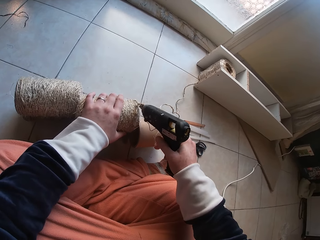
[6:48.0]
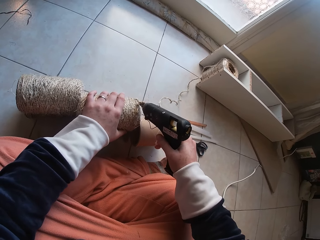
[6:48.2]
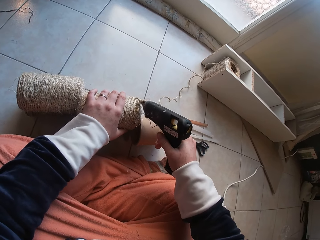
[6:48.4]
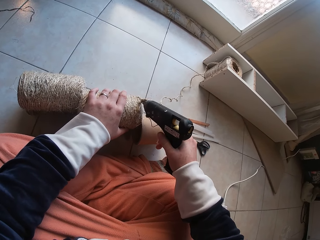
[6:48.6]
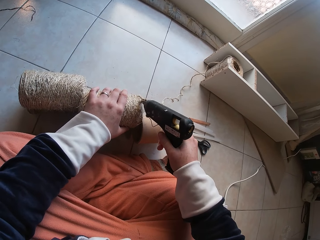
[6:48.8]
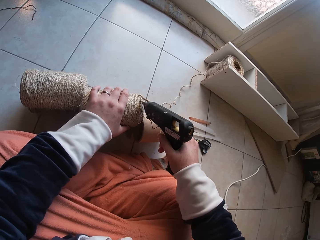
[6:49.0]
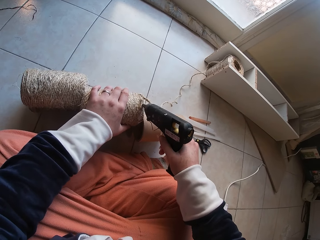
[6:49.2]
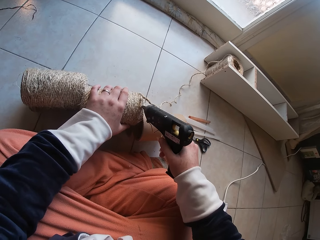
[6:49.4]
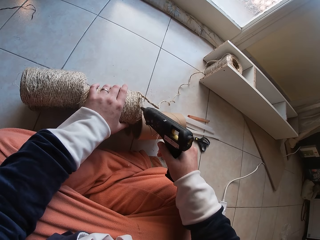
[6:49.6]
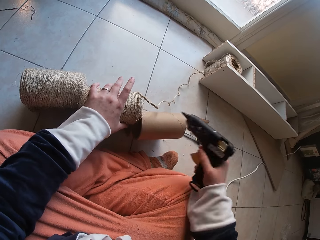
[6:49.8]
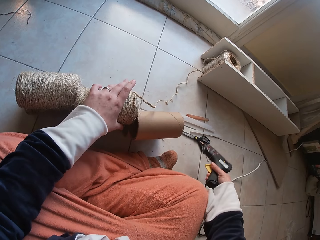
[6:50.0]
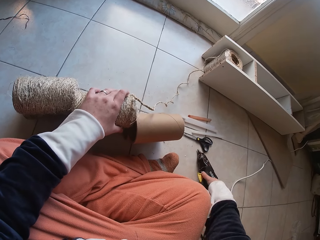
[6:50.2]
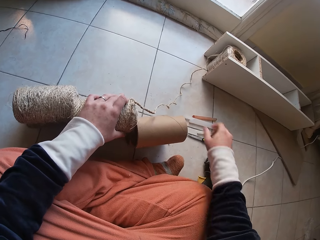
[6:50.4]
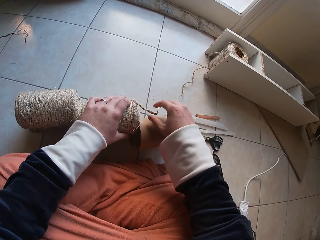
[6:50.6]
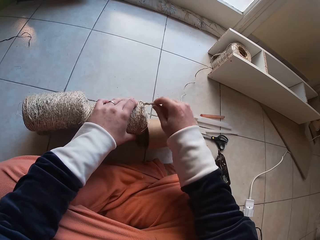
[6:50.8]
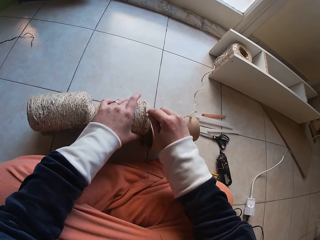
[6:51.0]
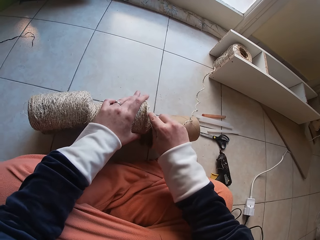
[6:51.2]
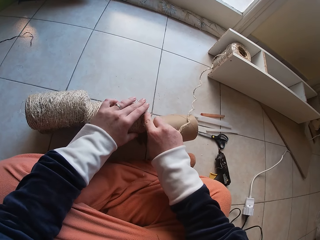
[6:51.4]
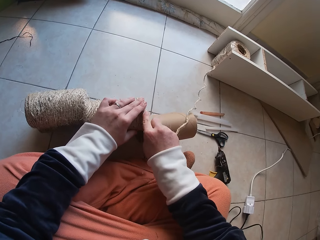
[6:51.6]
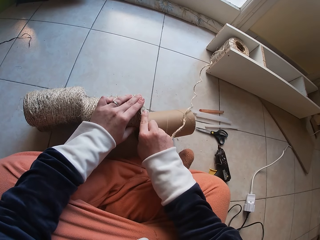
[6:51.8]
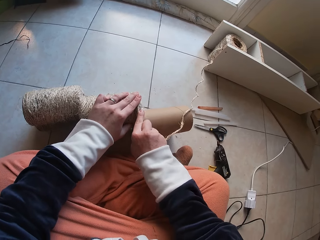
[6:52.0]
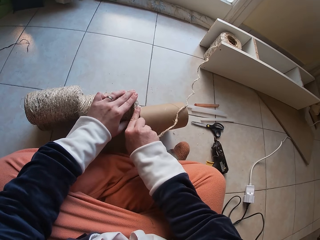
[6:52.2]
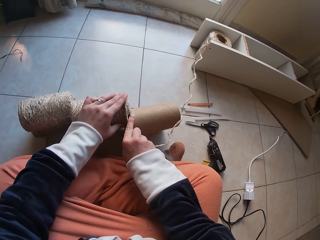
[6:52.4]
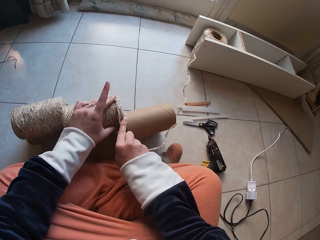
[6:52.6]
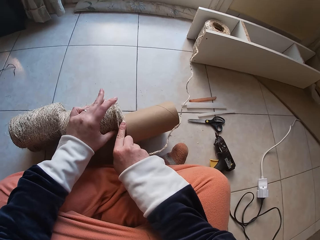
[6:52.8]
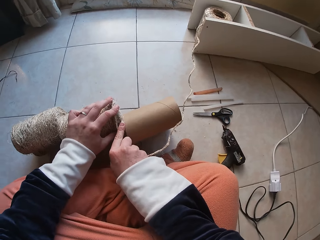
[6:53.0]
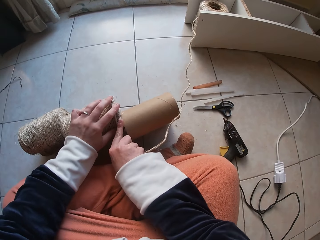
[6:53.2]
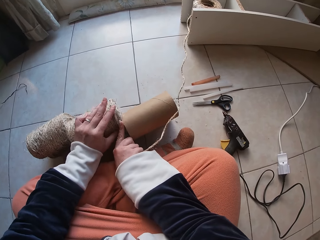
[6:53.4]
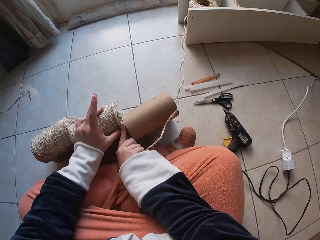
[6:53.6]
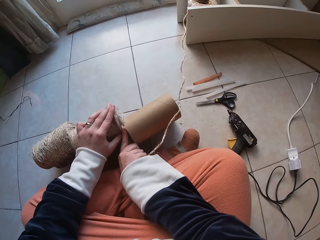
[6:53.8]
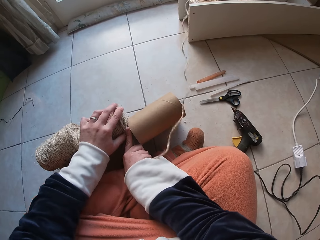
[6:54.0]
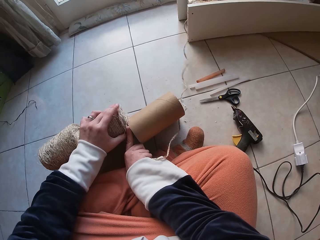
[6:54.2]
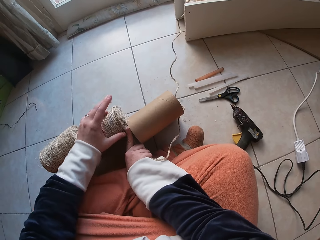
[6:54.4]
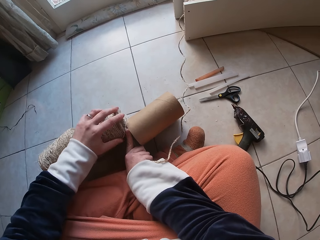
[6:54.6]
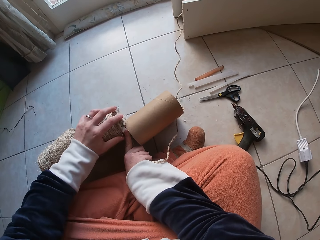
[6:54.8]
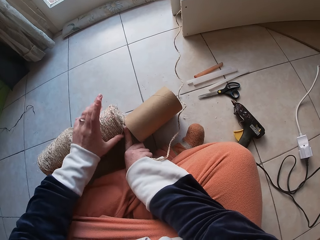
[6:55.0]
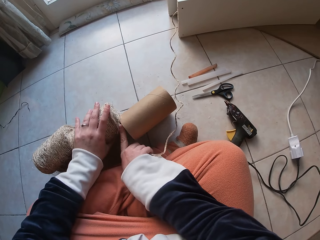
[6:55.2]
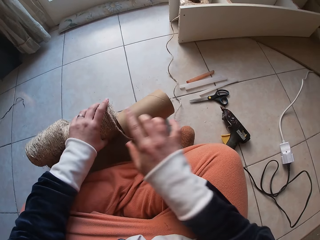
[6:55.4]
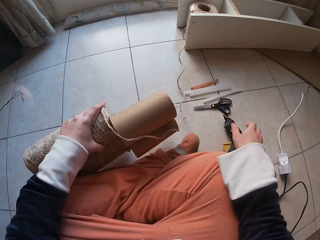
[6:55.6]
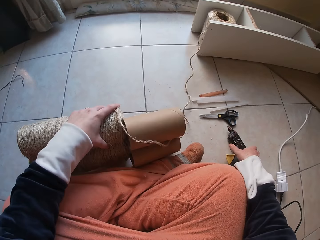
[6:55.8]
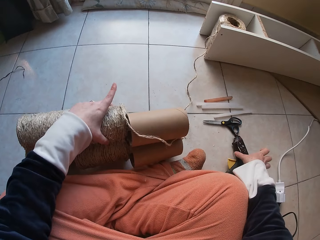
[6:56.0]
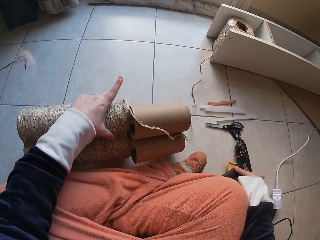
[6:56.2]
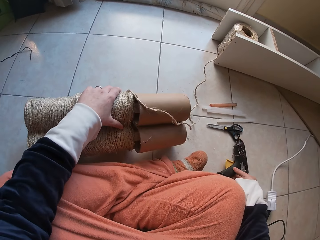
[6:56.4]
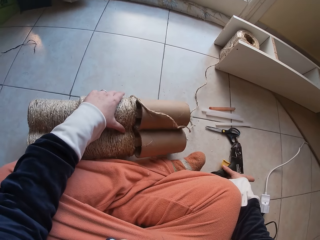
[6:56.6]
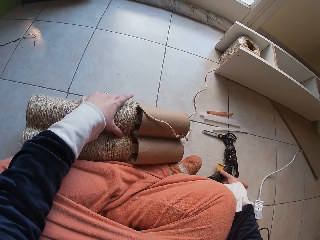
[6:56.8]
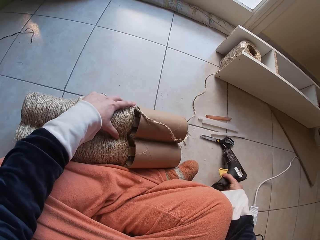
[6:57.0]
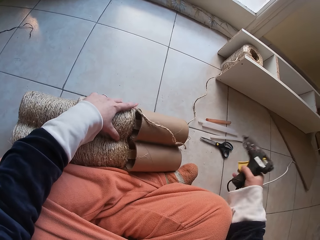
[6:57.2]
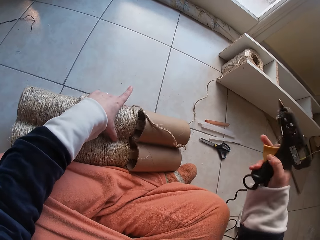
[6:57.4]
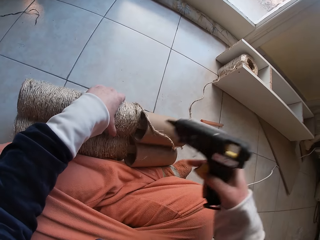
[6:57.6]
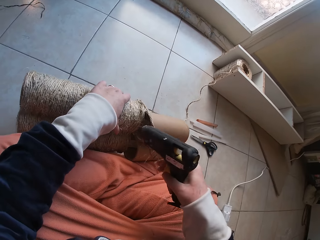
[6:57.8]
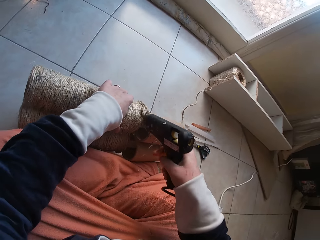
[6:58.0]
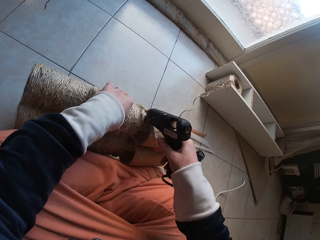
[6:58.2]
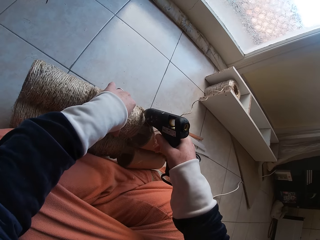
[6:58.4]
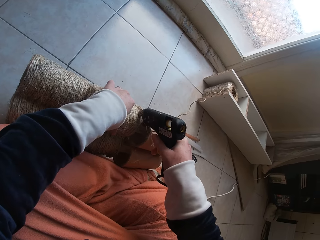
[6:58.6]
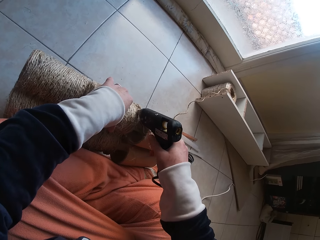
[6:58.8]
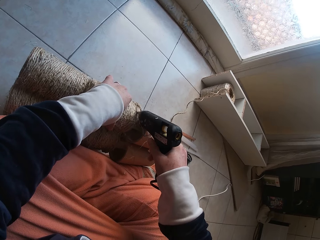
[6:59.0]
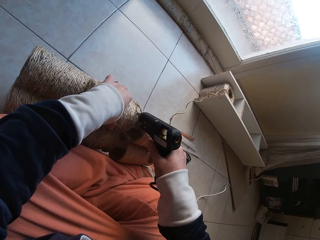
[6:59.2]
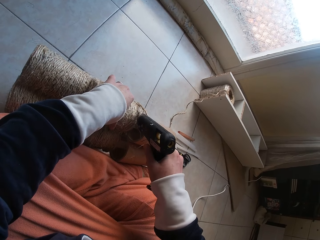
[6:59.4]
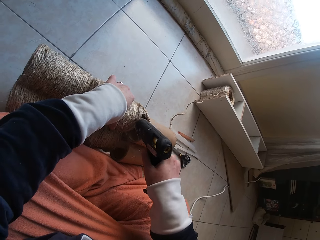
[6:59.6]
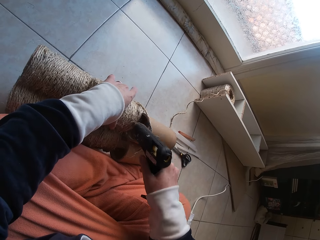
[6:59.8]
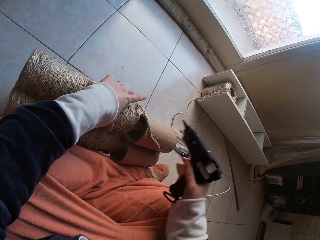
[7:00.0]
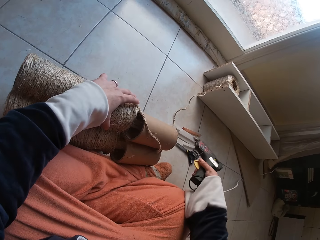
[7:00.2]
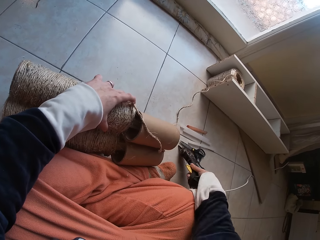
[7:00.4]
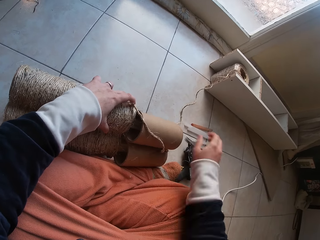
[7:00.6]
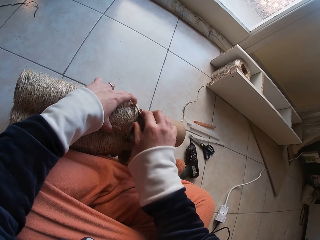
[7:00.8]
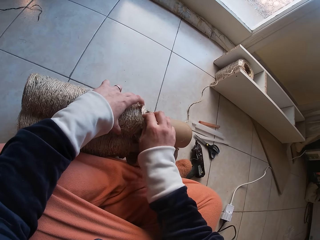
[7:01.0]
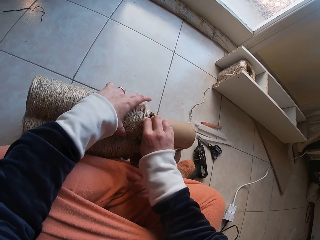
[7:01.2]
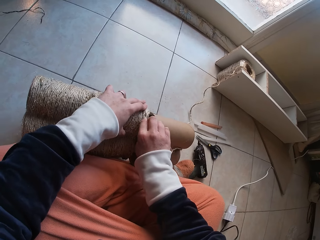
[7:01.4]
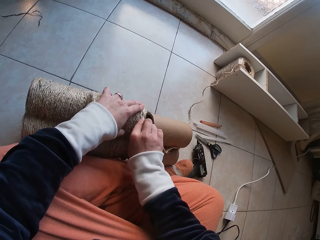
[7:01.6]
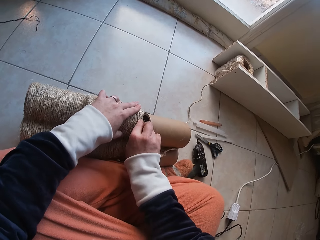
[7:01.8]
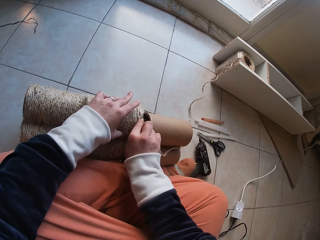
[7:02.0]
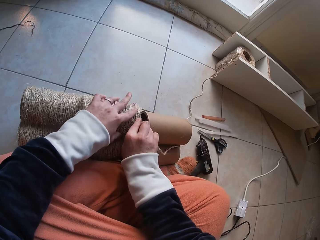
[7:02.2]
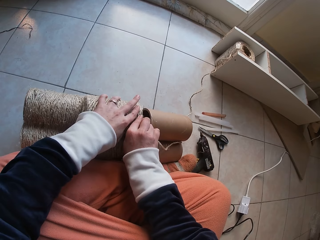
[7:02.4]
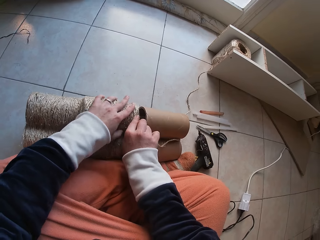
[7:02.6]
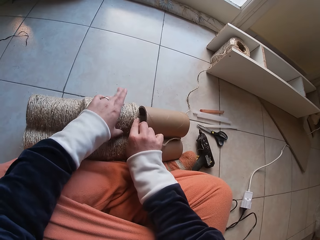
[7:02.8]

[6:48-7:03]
The camera wearer applies glue on the grass rope on the card tube with a glue gun in her right hand. She drops the glue gun in her right hand on the floor. She rolls the grass rope around each other on the cardboard tube on the floor with both hands. She attaches string on the roller. She adjusts the cardboard tube on the floor with her left hand. She picks up the glue gun from the floor with her right hand. She applies glue on the grass rope on the card tube with the glue gun in her right hand. She drops the glue gun in her right hand on the floor. She rolls the grass rope around each other on the cardboard tube on the floor with both hands. She attaches the string on the roller.

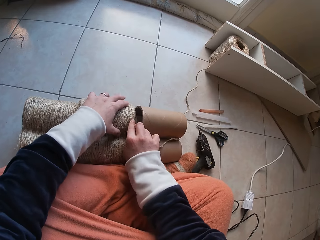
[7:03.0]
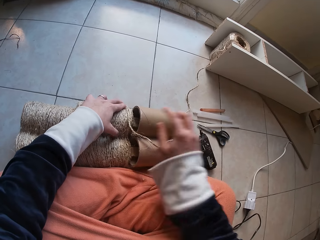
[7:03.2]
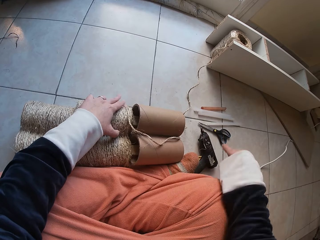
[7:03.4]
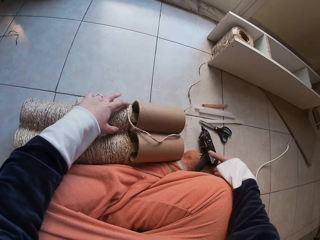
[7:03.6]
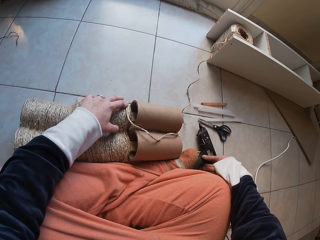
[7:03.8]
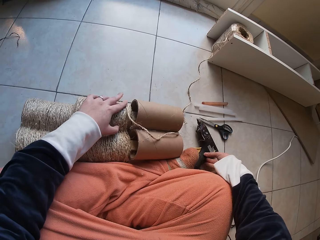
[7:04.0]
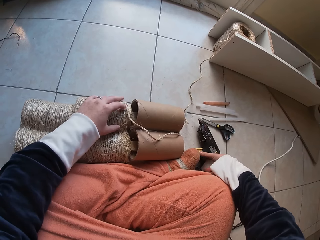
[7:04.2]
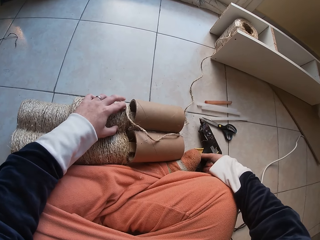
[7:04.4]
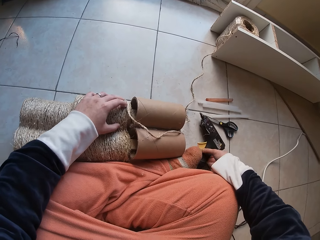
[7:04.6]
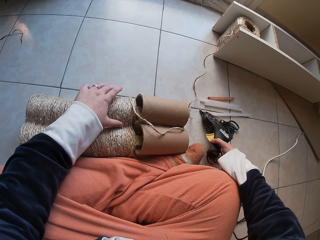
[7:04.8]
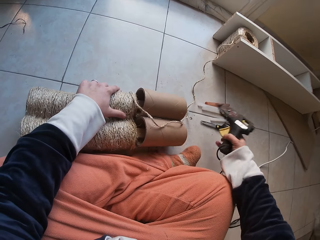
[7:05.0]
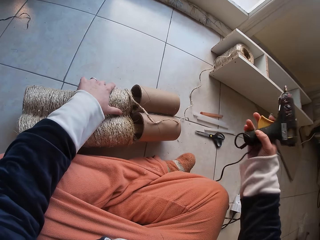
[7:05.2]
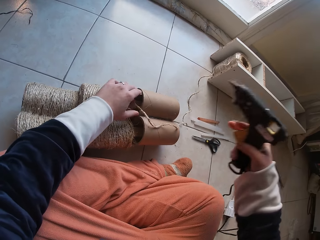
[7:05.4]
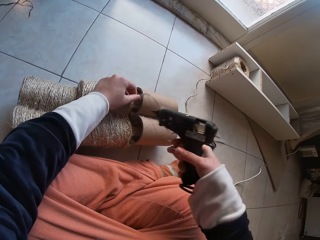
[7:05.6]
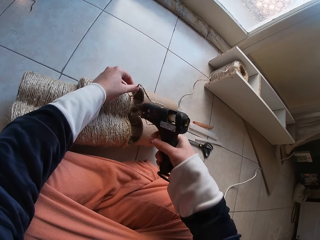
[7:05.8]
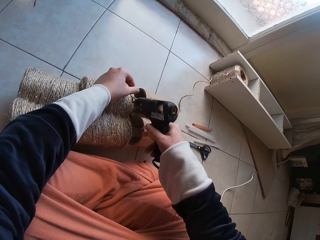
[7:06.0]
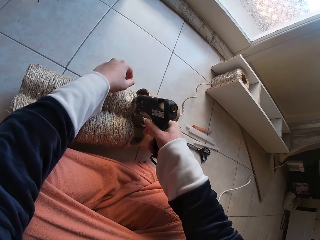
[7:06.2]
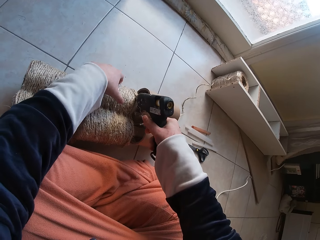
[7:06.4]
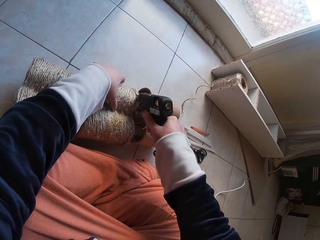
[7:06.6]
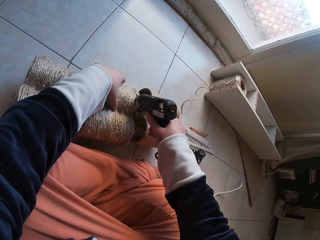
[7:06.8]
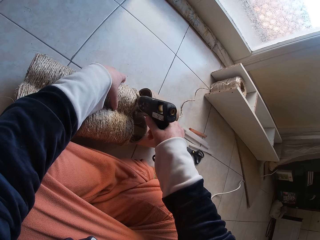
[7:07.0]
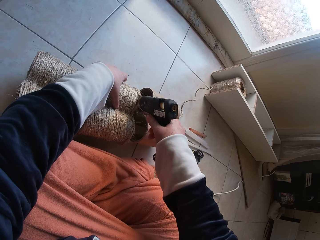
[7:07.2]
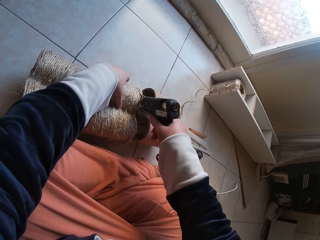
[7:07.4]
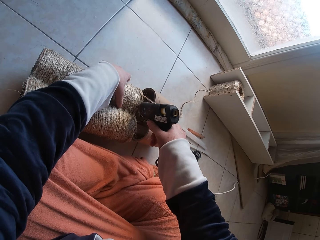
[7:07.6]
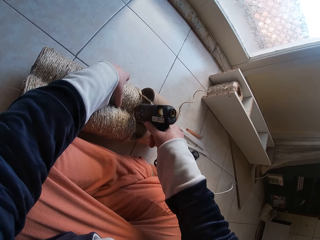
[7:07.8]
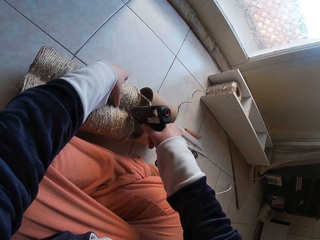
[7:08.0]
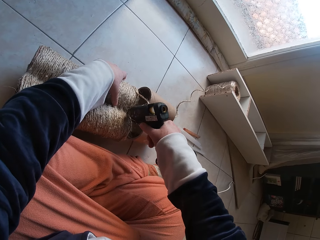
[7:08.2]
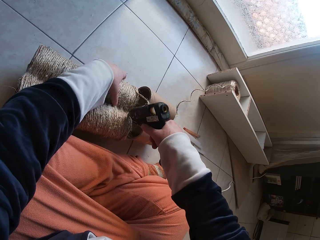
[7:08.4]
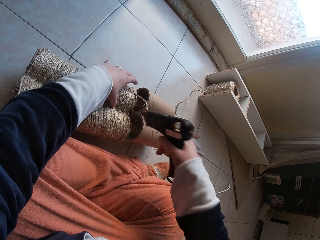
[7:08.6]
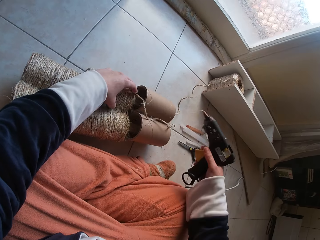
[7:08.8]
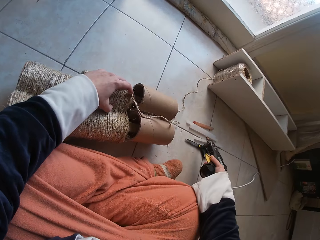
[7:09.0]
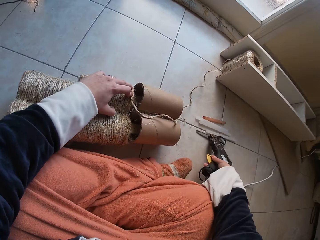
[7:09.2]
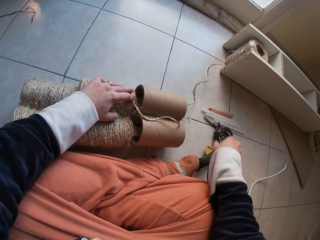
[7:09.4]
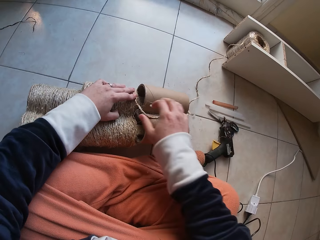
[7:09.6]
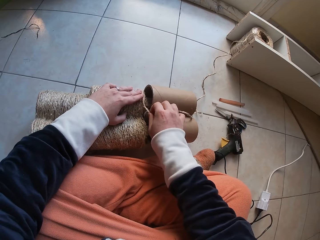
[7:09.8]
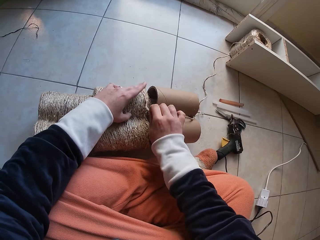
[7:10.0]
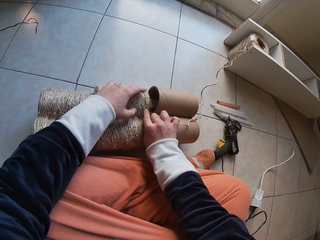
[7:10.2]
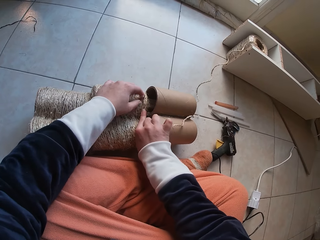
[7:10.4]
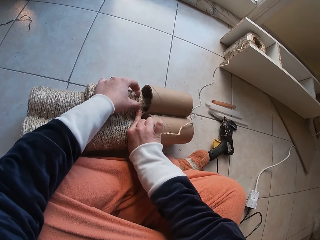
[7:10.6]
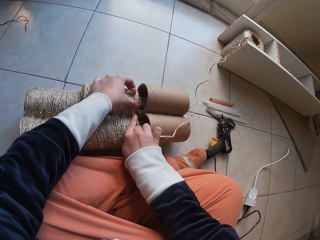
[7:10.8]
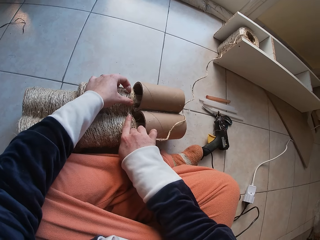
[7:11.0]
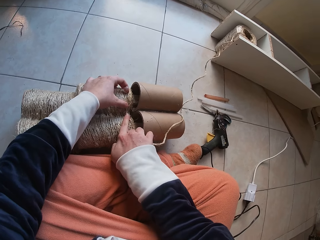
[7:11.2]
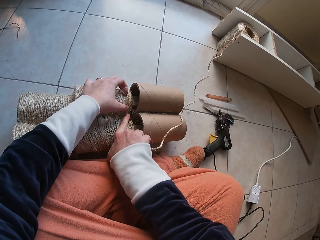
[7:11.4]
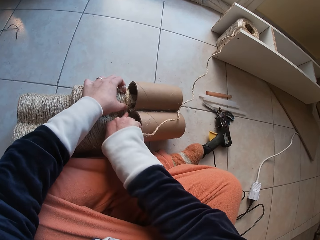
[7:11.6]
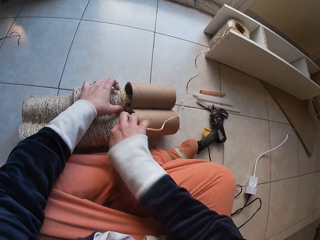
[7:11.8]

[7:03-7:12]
The camera wearer picks up the glue gun from the floor with her right hand. She applies glue on the grass rope on the card tube with the glue gun in her right hand. She drops the glue gun in her right hand on the floor. She attaches string on the roller. She rolls the grass rope around each other on the cardboard tube on the floor with both hands.
